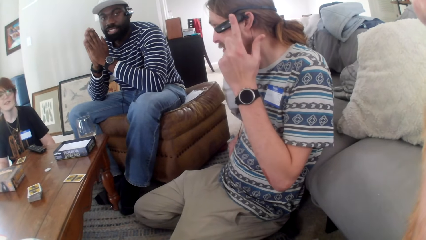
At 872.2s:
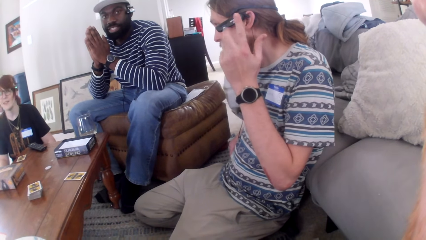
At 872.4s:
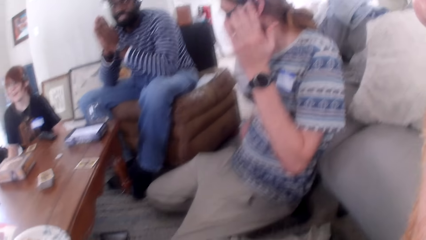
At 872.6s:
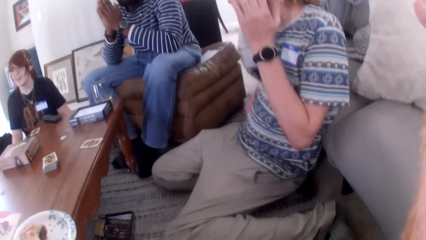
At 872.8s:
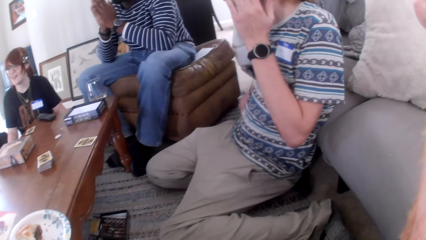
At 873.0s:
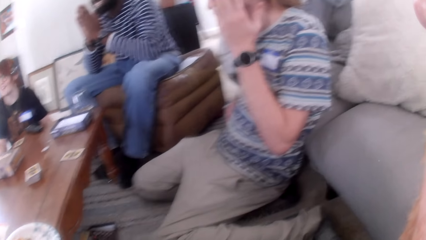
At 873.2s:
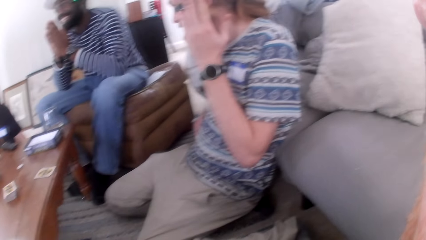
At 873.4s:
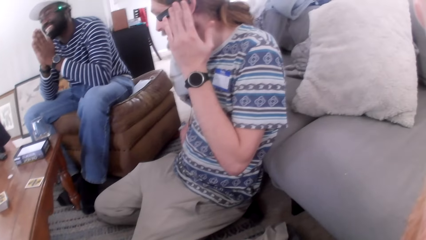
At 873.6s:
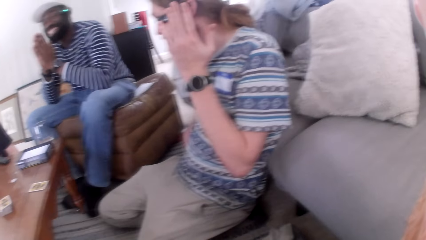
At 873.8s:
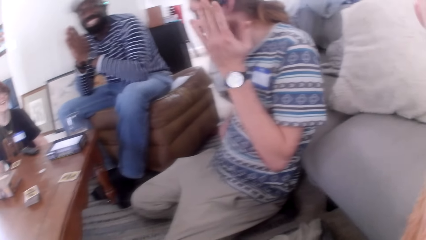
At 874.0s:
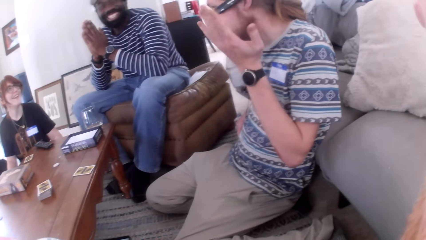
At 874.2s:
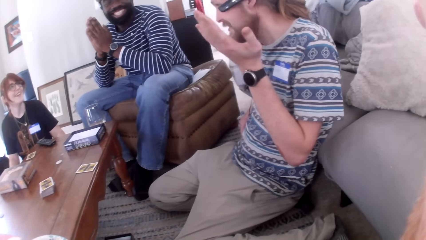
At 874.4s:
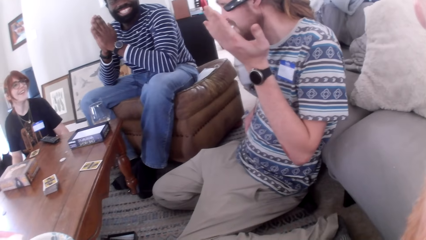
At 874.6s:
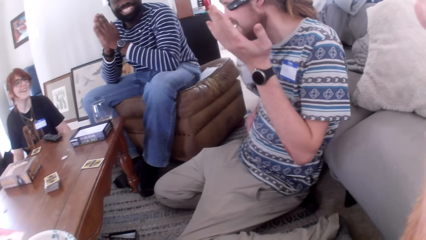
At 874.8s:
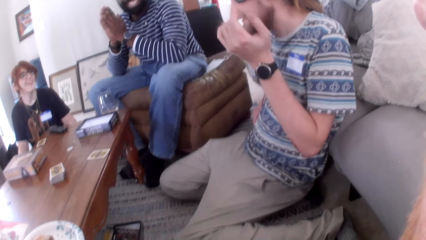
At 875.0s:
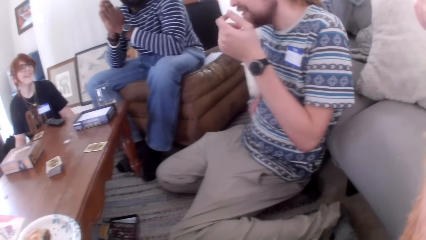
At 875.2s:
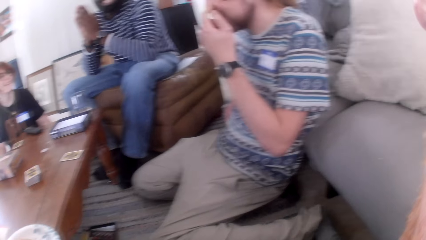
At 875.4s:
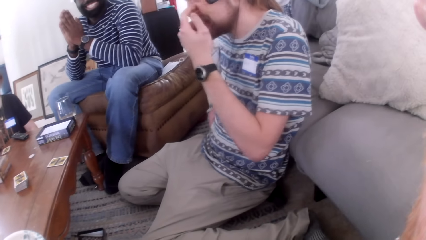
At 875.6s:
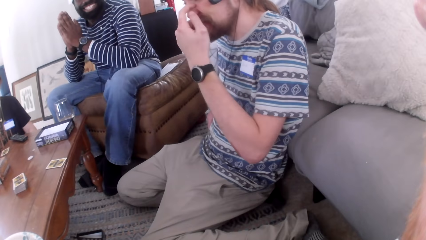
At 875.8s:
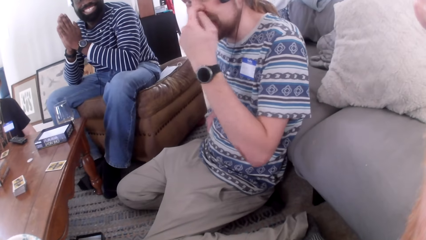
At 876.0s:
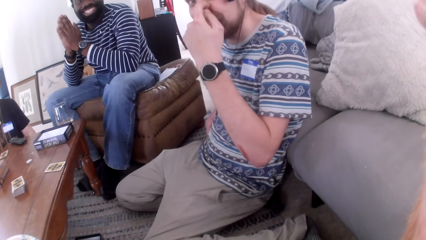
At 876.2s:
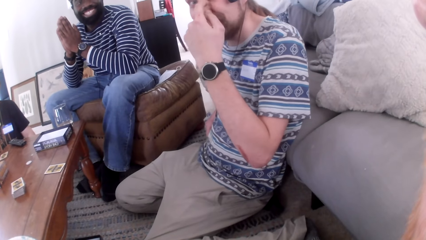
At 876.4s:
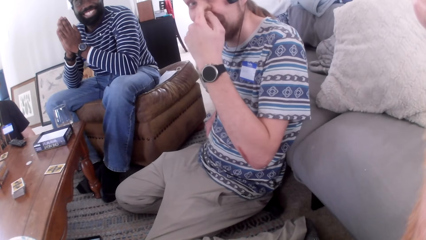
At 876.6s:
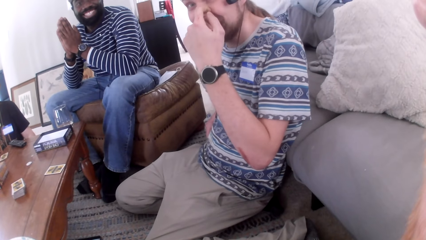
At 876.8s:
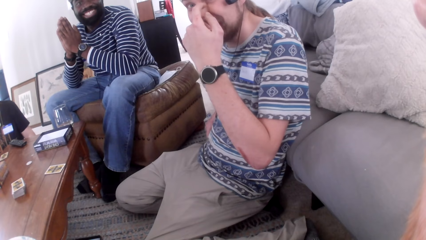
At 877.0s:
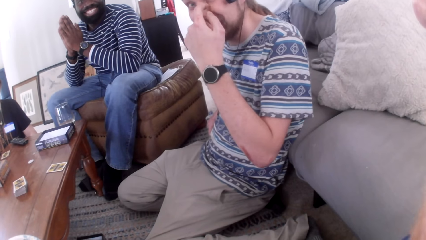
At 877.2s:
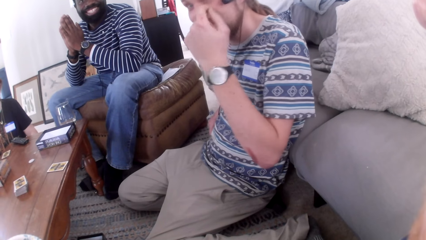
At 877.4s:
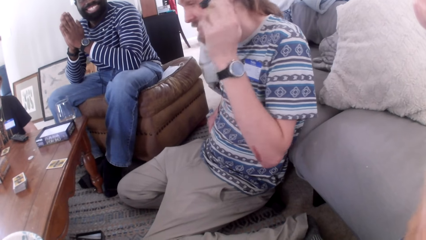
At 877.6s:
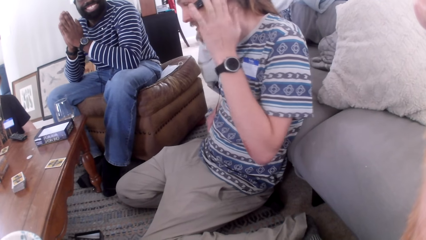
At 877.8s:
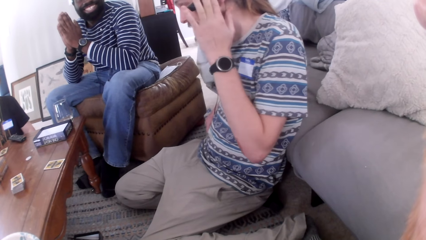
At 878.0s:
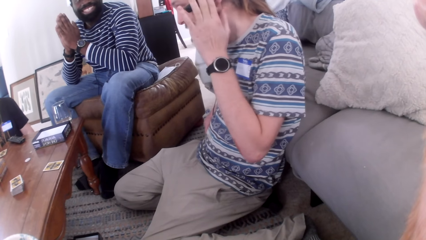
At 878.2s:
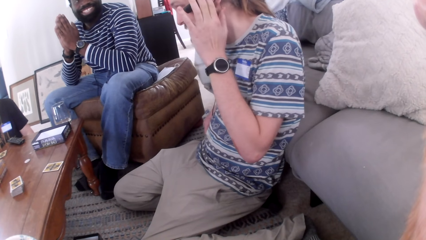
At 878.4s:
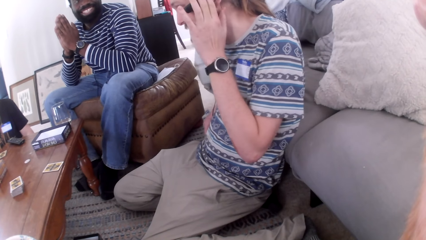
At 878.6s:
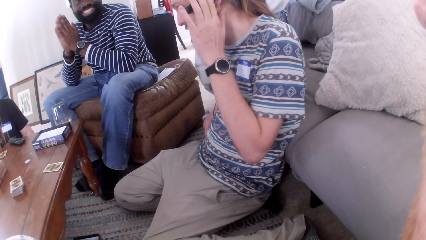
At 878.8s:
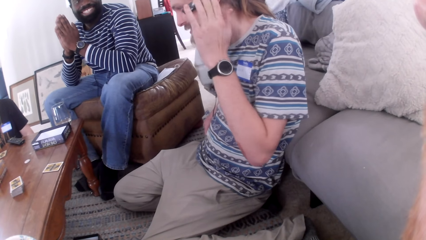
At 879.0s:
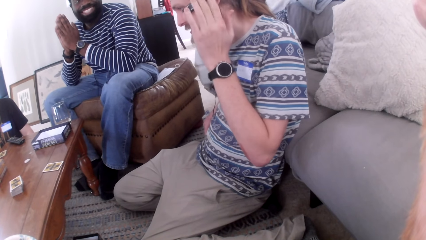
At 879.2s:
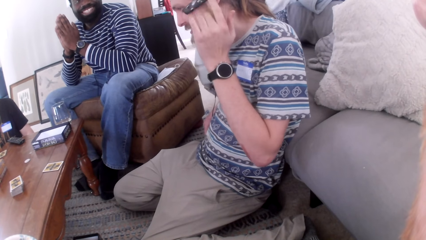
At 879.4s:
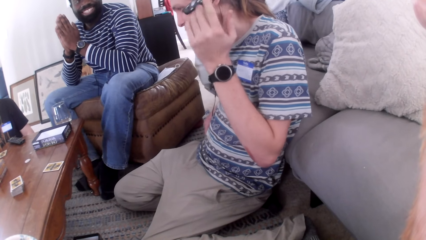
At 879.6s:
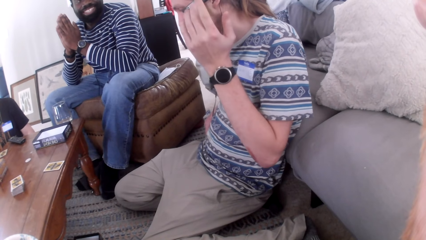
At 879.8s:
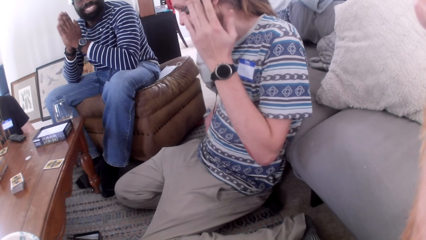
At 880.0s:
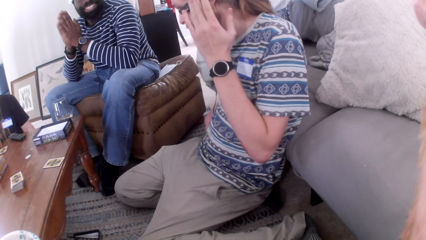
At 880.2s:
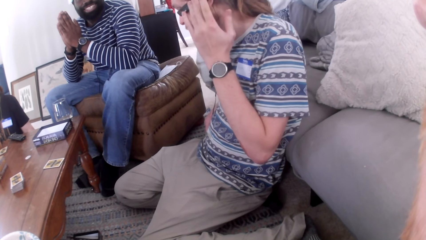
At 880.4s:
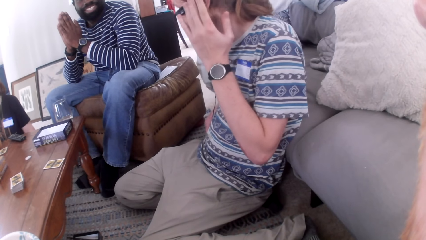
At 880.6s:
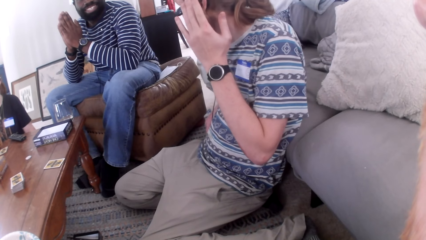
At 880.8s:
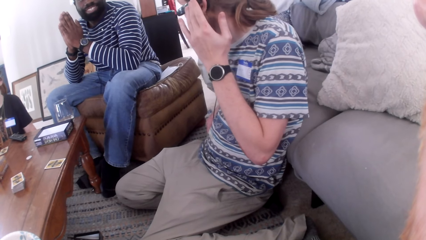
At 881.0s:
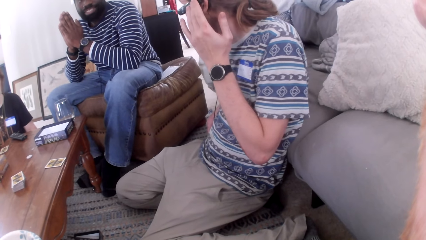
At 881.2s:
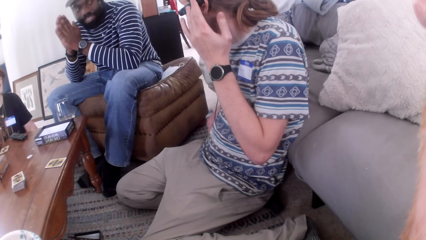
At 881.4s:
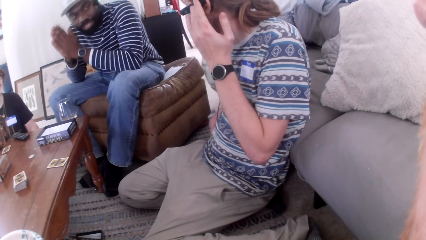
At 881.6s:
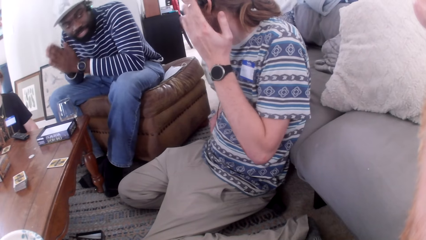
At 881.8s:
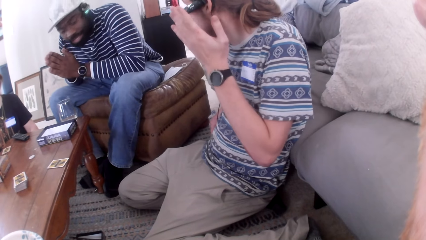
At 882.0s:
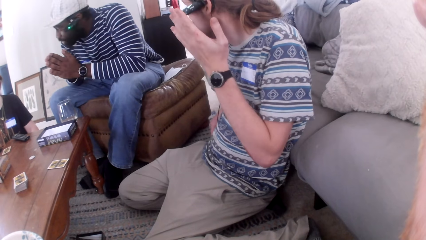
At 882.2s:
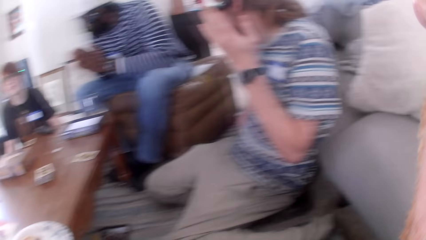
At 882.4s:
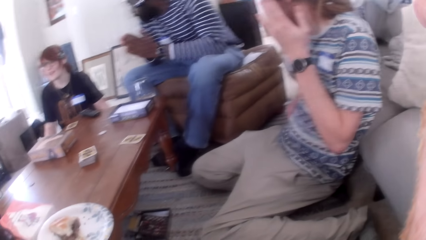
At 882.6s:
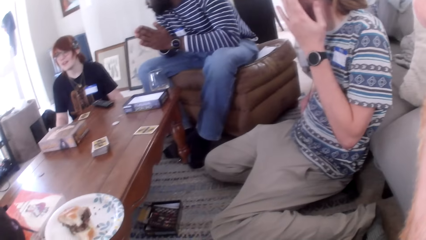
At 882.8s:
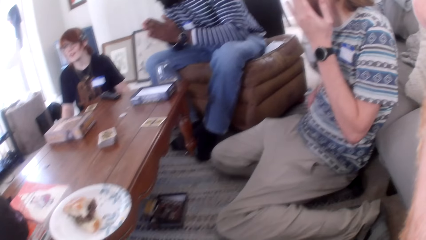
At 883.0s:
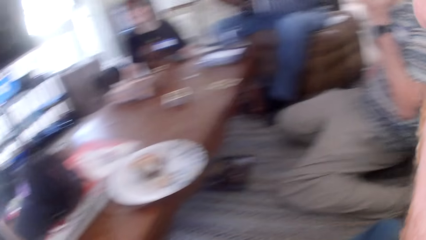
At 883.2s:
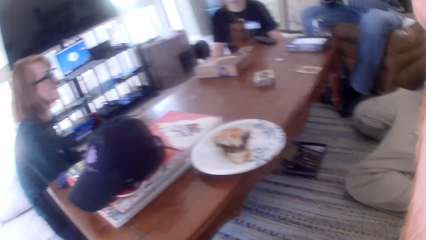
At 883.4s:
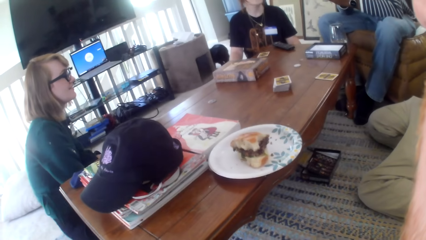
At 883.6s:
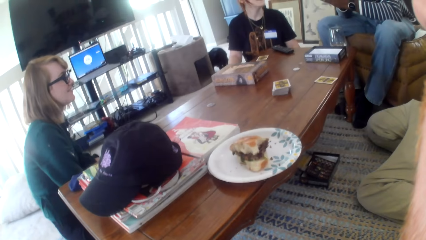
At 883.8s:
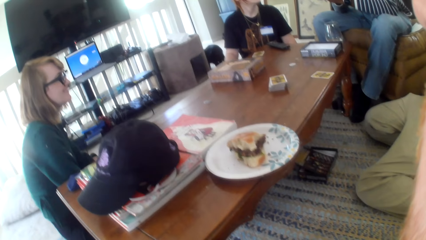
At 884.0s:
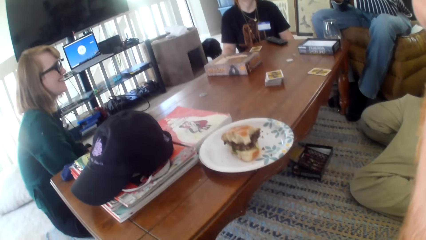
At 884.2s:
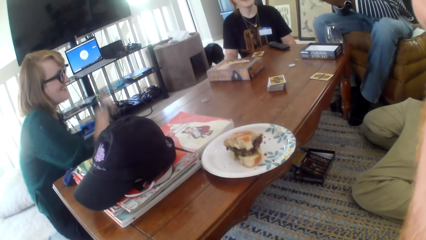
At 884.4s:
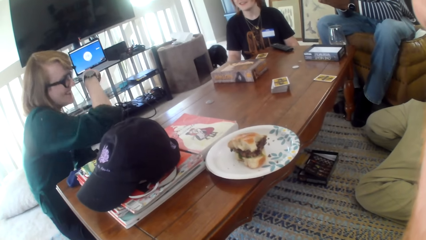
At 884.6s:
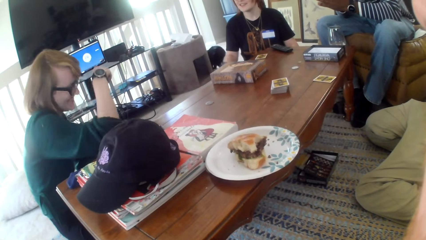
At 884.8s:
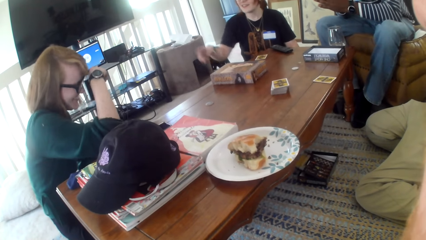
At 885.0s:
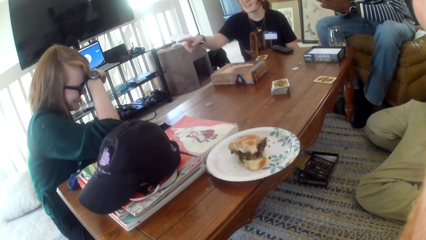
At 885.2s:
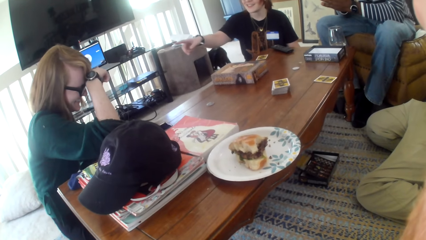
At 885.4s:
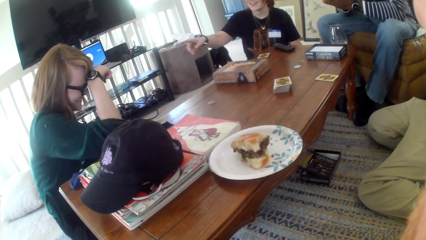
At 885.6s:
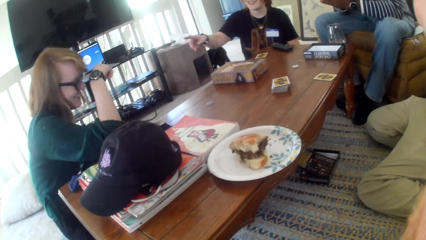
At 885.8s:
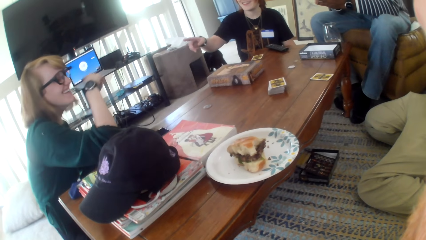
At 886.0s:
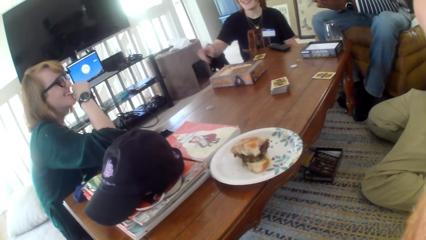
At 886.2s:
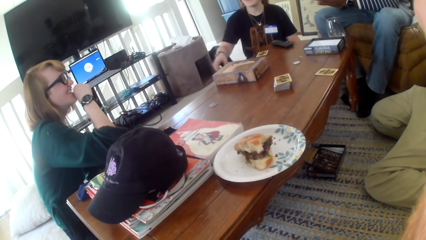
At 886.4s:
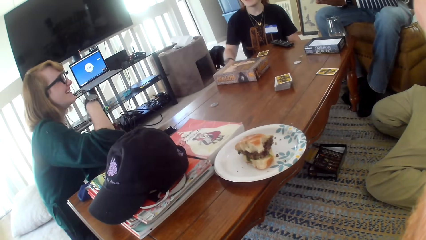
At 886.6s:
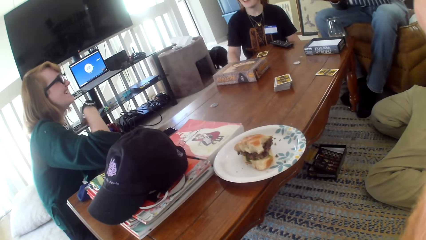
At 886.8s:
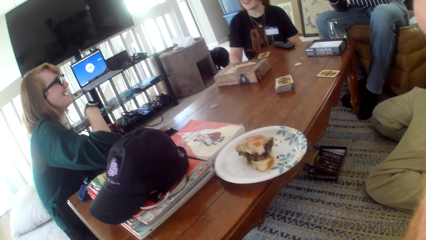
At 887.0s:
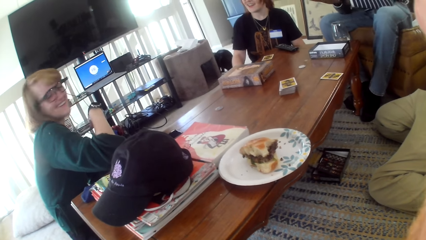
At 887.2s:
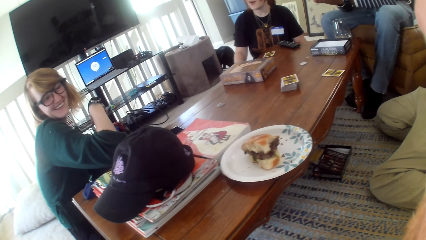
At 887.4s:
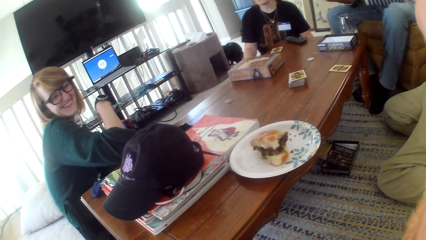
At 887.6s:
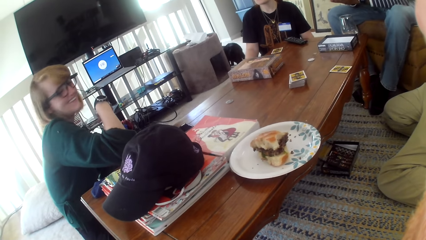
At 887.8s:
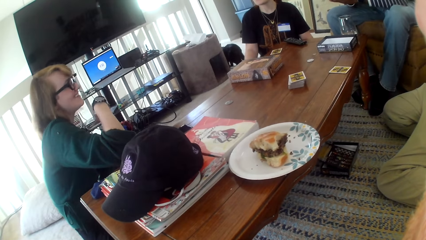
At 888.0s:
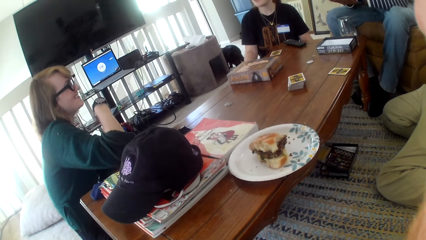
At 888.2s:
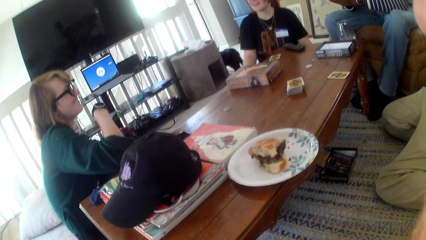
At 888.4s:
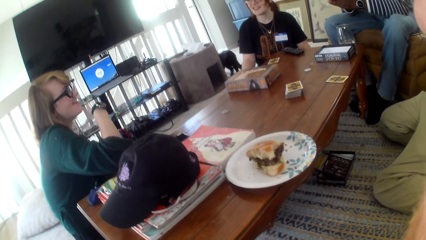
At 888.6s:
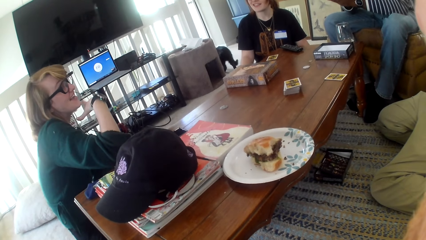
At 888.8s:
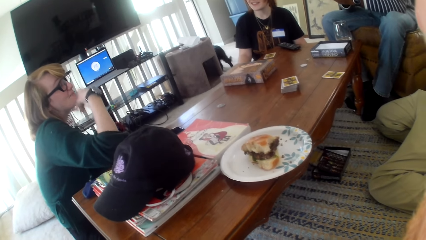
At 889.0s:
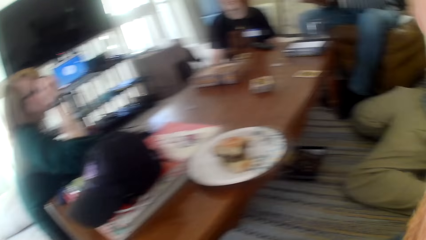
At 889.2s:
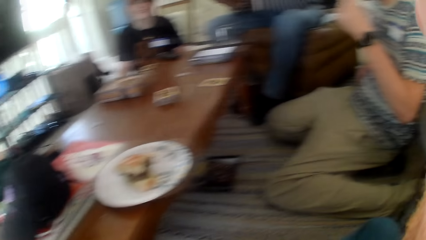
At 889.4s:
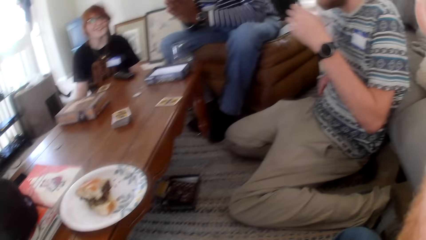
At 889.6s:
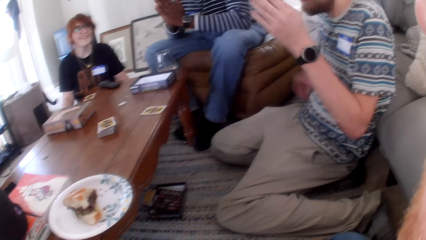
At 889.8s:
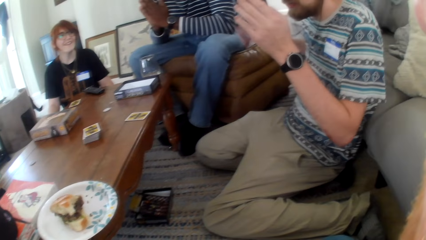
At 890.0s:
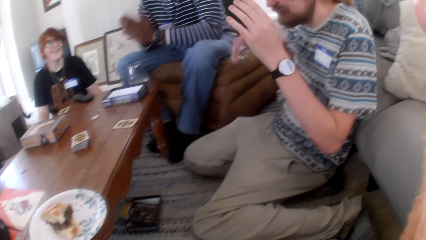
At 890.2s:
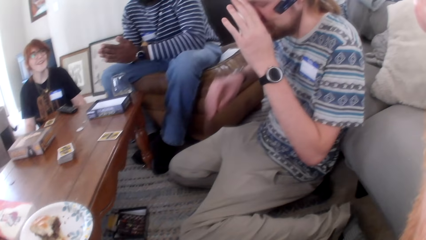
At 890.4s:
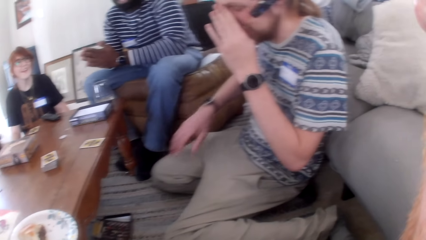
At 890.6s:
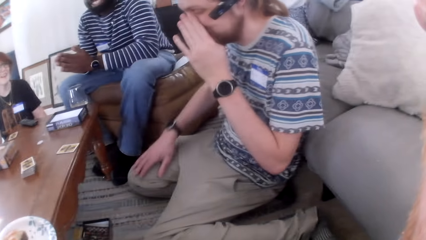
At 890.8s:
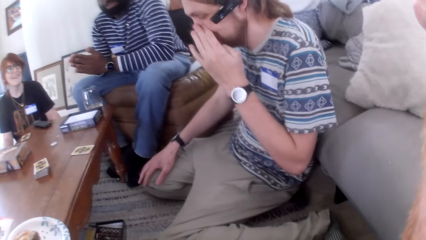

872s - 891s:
A person talks. Another person talks.
